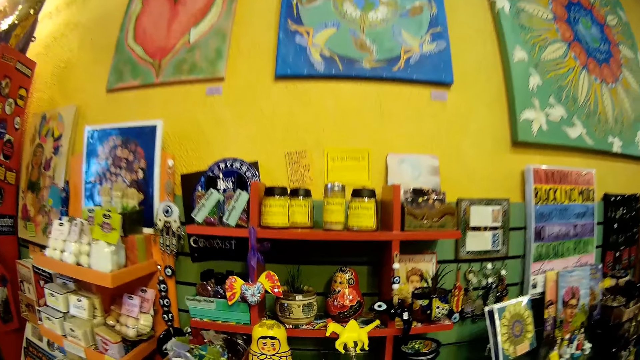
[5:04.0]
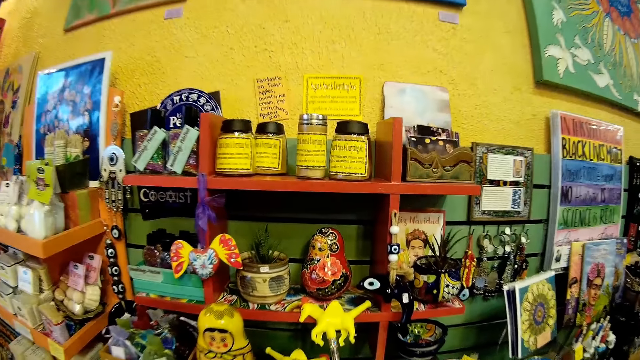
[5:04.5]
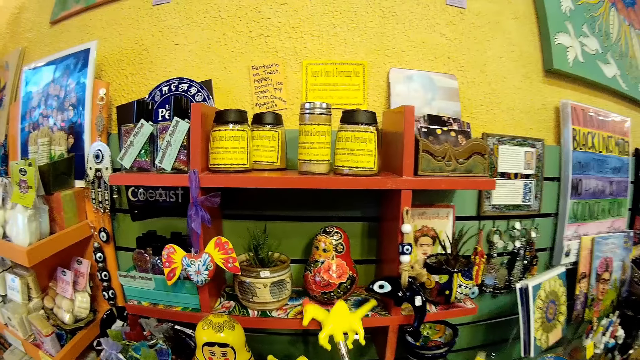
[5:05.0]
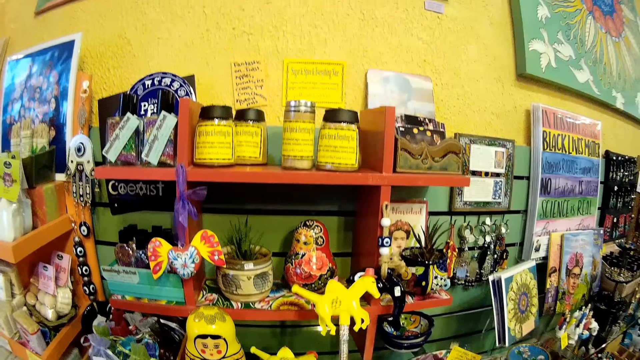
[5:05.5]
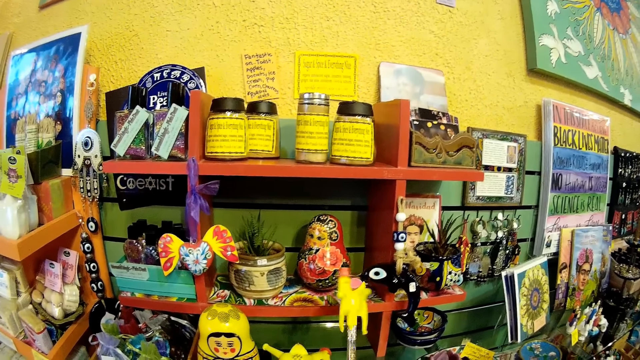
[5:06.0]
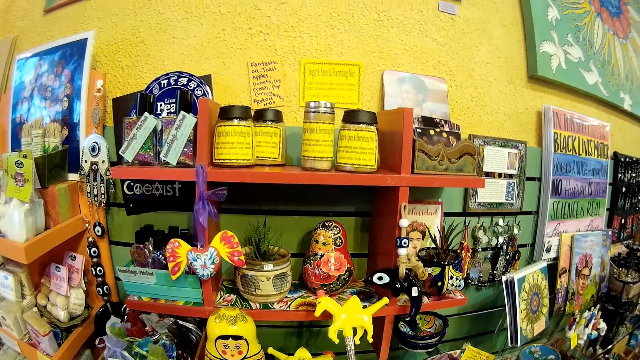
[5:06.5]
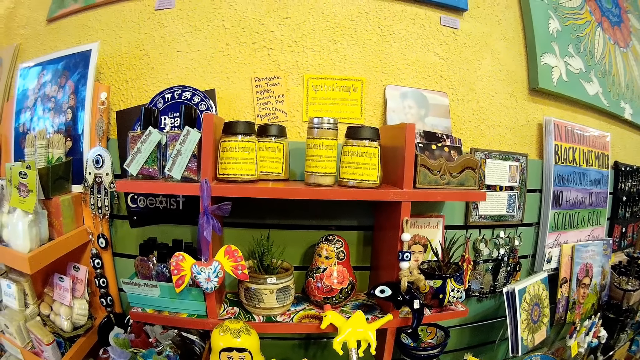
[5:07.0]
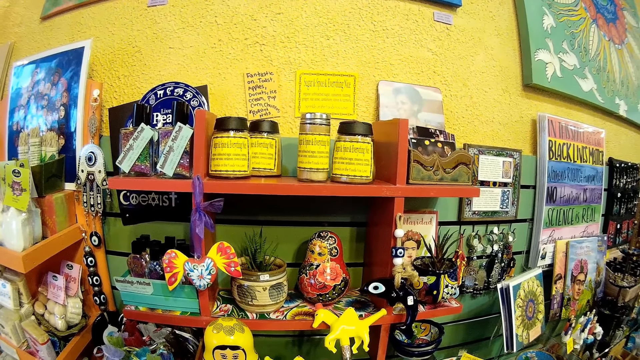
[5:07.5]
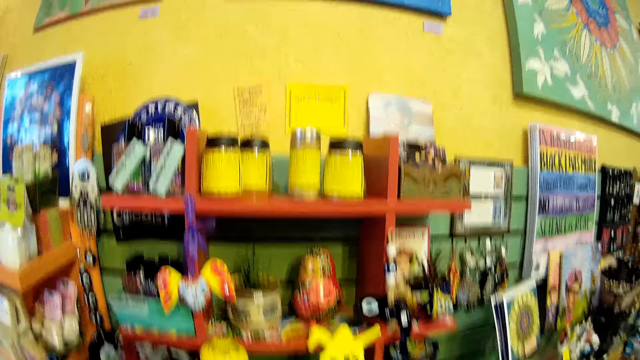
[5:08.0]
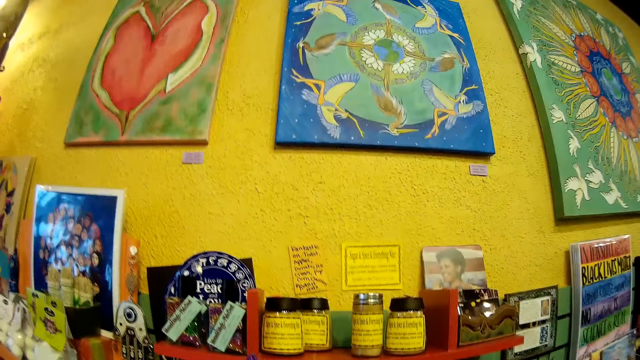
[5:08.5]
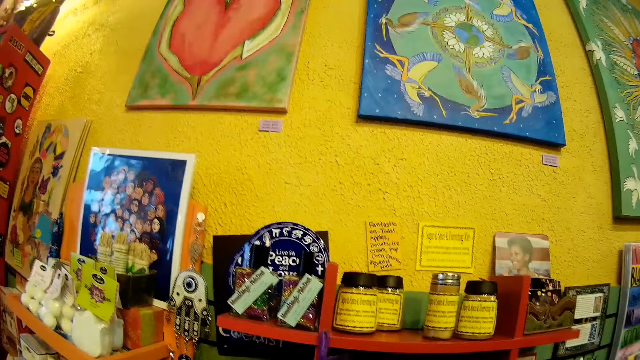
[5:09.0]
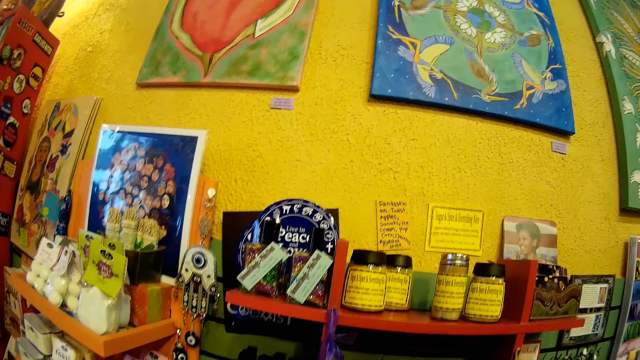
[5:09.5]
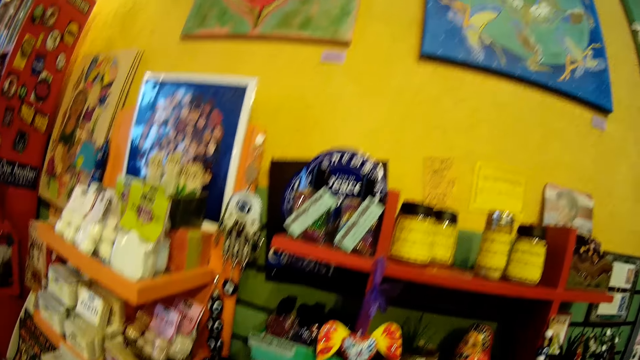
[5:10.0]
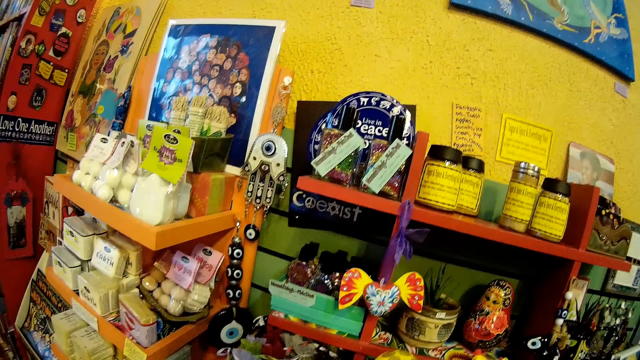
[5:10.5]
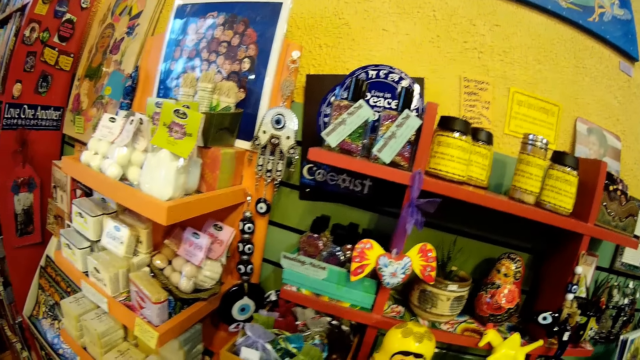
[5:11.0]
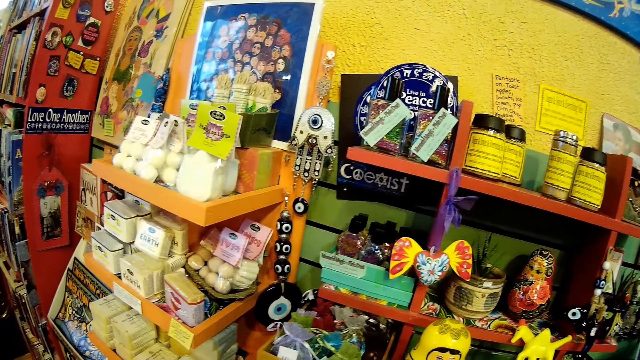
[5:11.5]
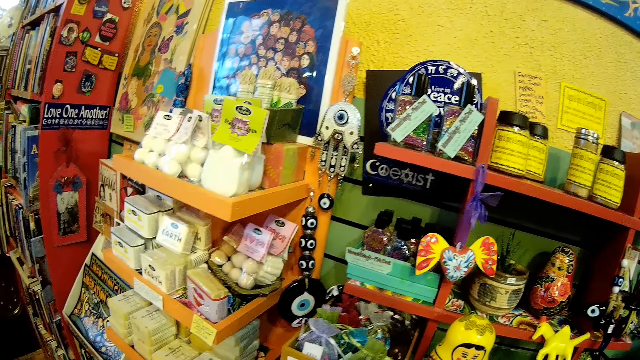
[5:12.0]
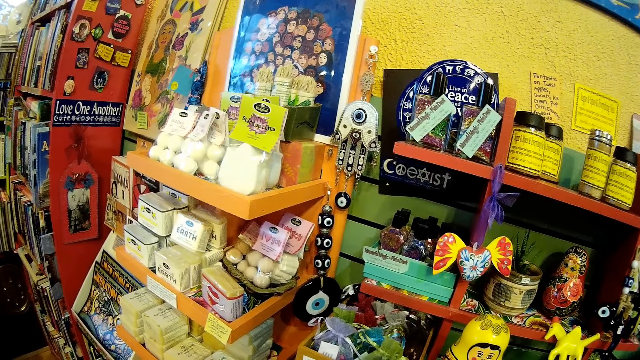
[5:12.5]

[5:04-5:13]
The camera wearer moves the toy. She picks the toy from the shelf with her hand. She returns the toy to the shelf with her hand. She looks around.

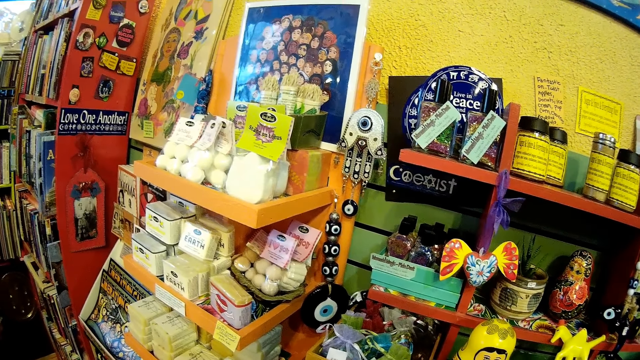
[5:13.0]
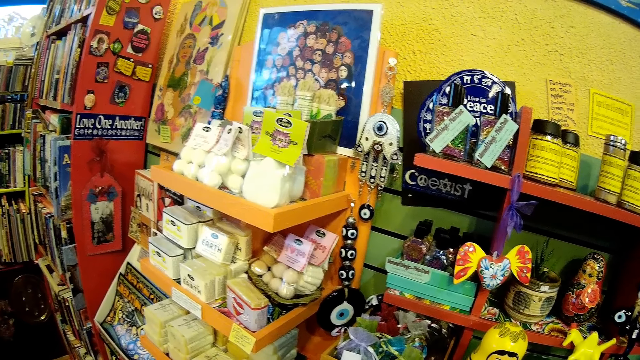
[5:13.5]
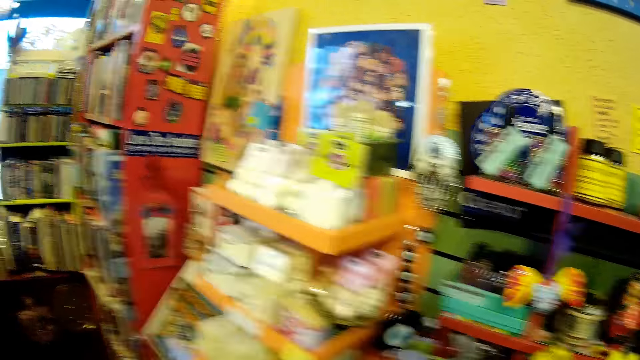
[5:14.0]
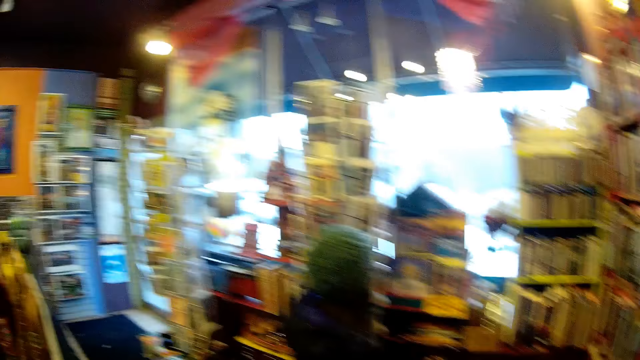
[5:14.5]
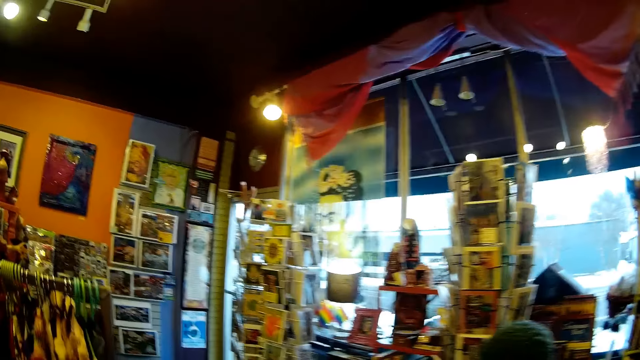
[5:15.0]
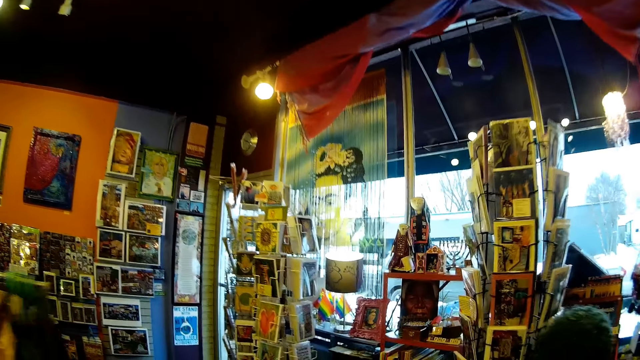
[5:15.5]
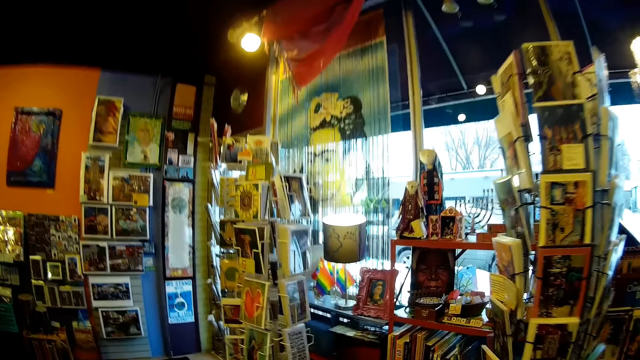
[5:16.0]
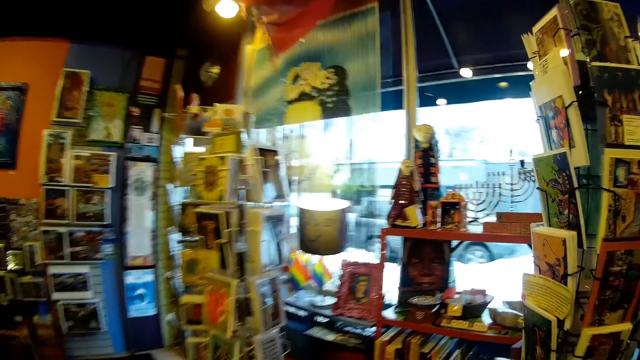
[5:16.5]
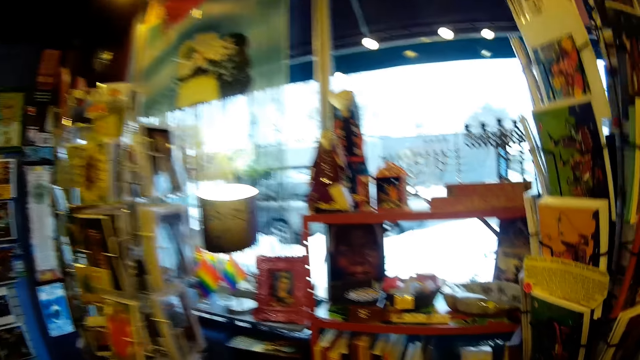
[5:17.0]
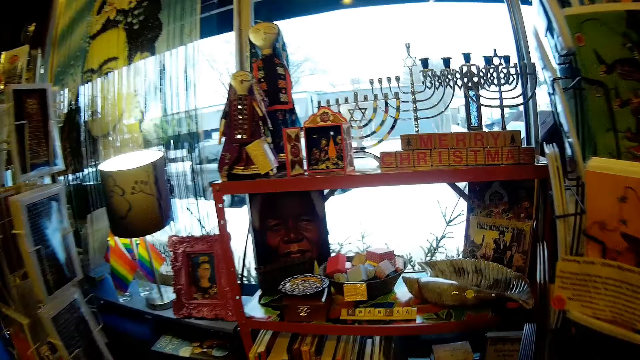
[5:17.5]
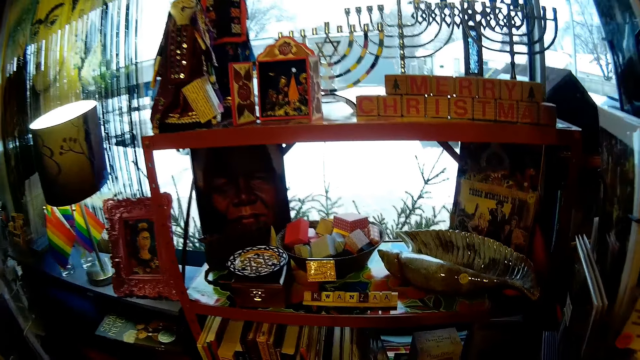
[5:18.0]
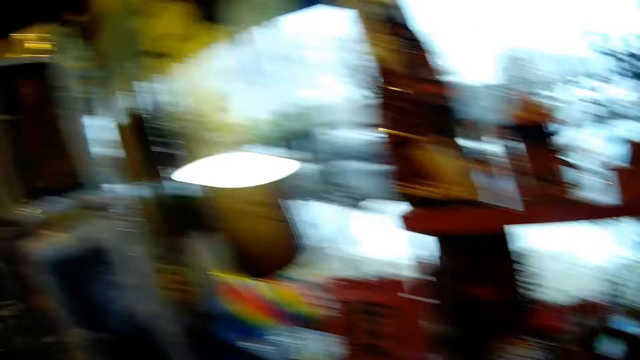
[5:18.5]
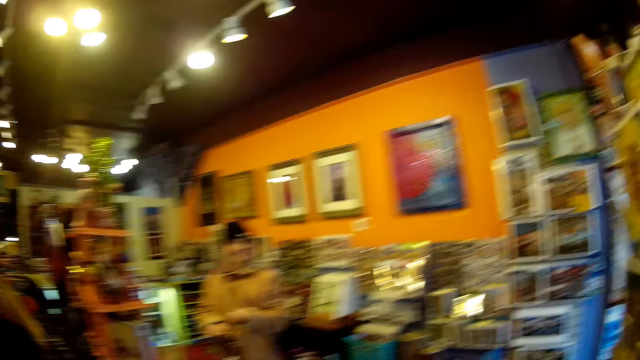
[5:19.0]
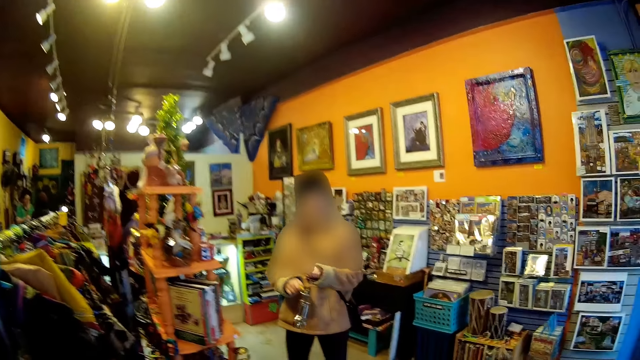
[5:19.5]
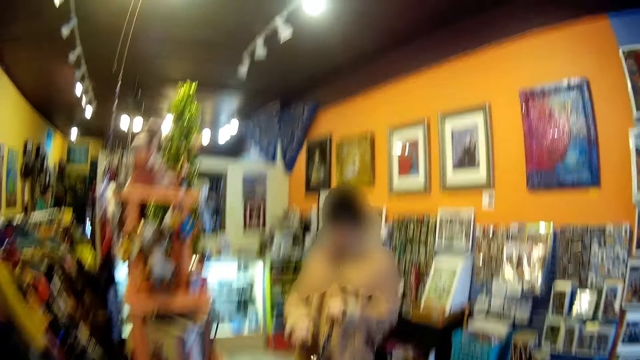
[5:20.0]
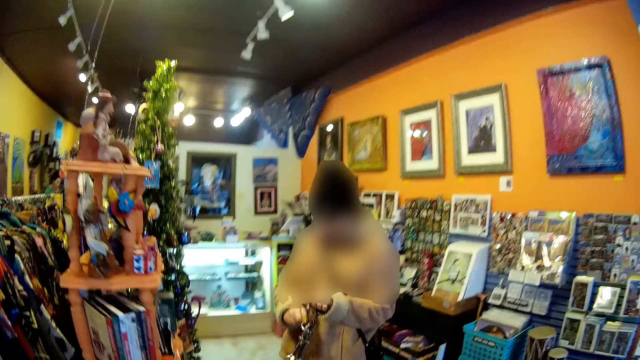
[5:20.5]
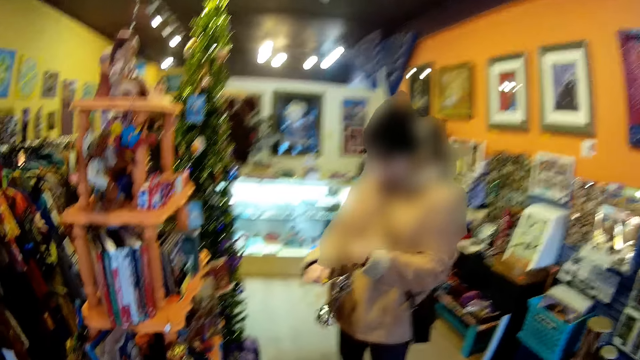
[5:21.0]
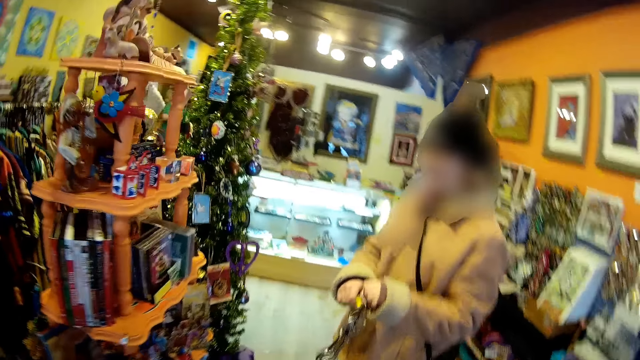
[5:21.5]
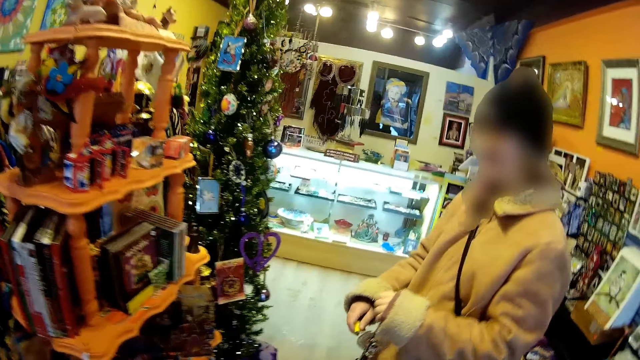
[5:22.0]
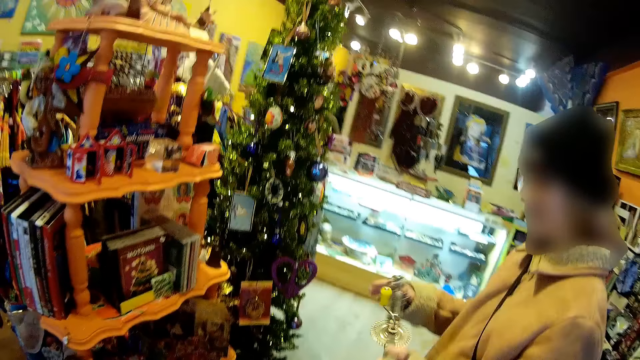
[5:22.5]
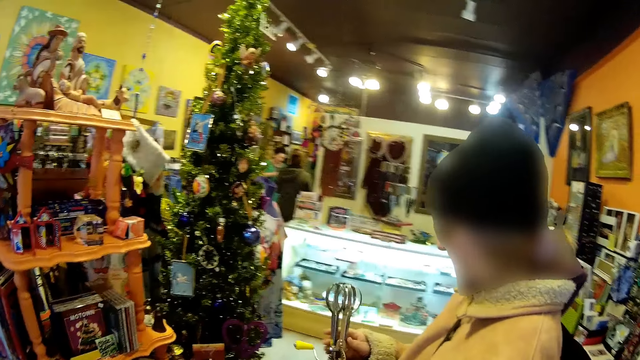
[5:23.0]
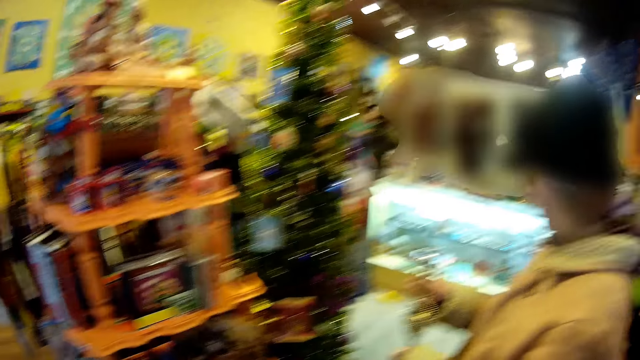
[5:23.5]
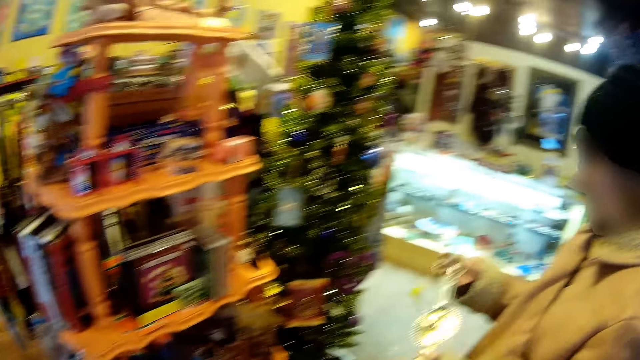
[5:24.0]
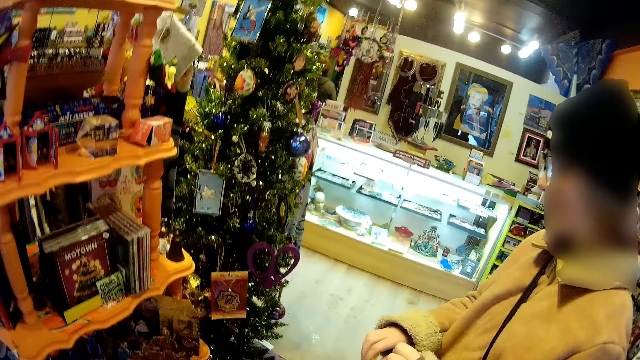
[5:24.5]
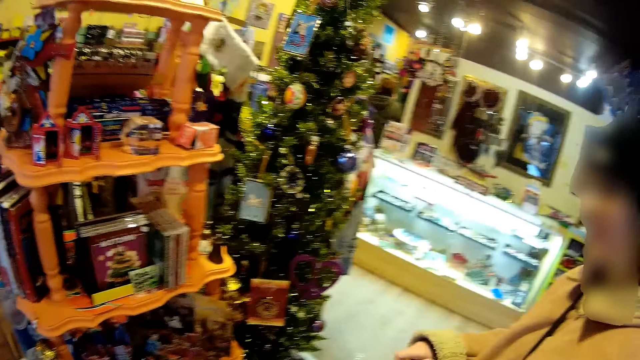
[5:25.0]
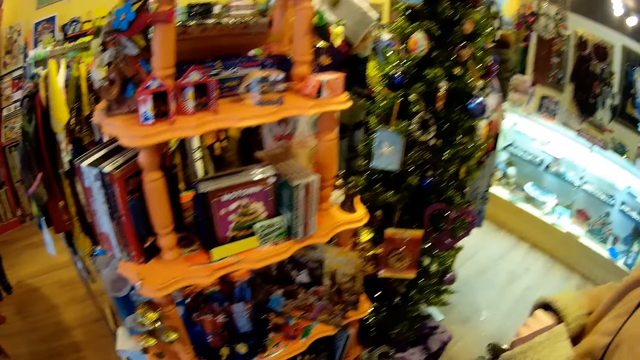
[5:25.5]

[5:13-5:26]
The camera wearer walks around. They walk towards the lady. The lady looks at the Christmas tree. The lady is winding a whisker. The lady looks at the toy.
